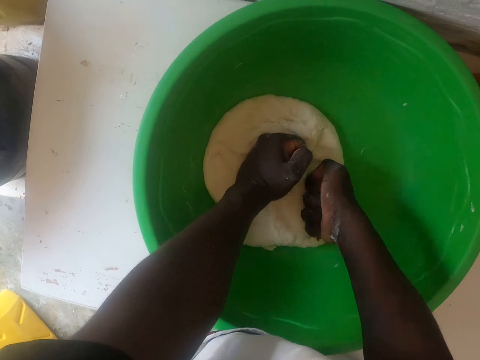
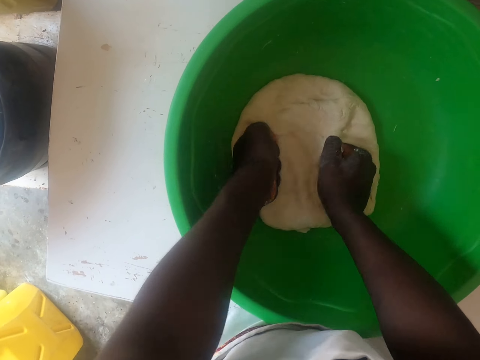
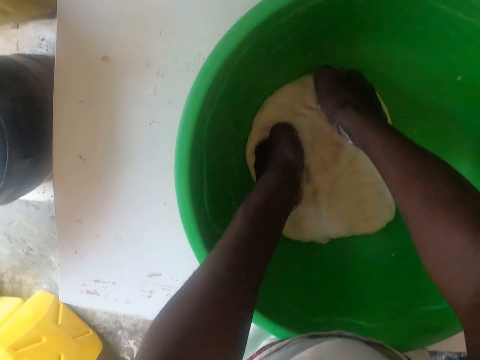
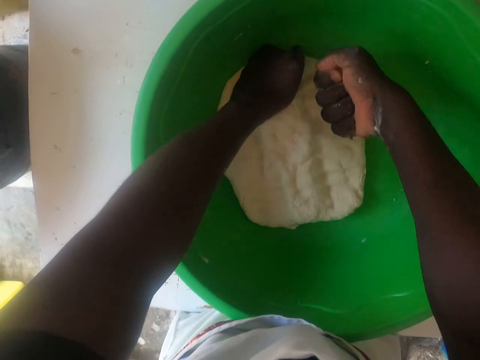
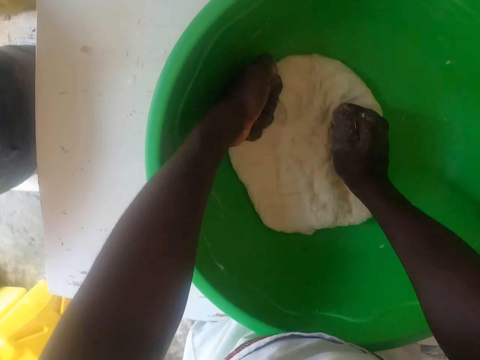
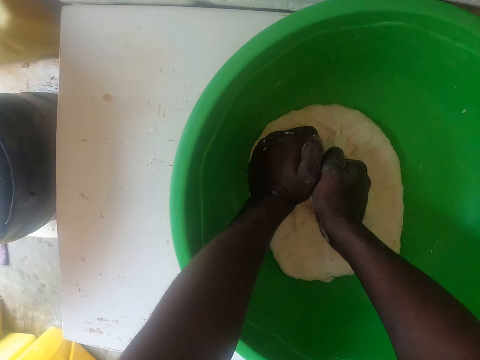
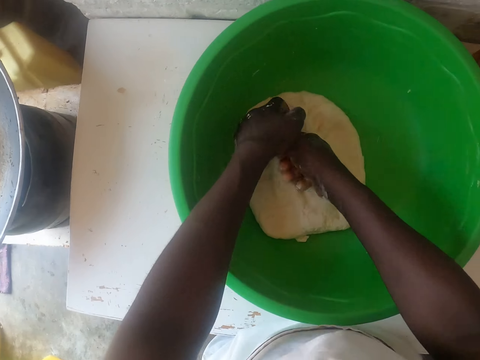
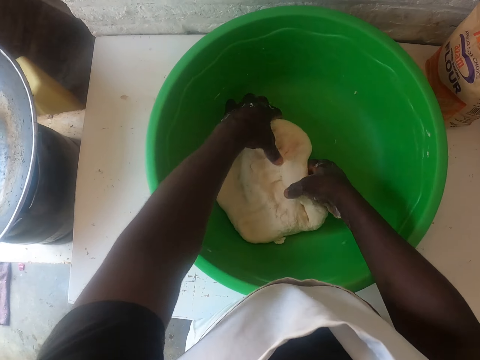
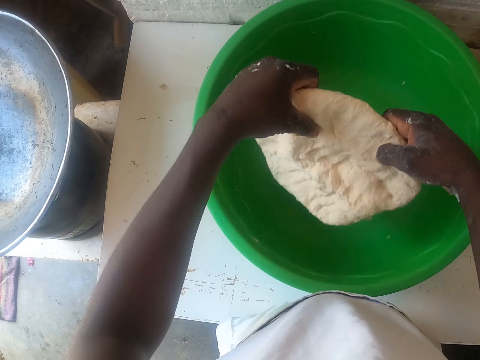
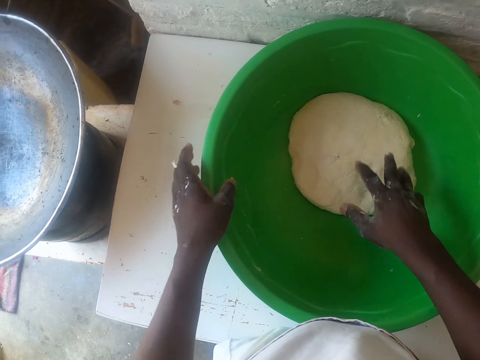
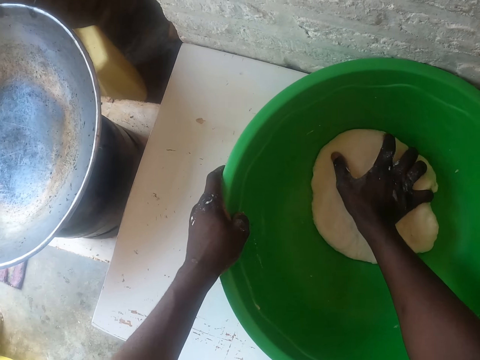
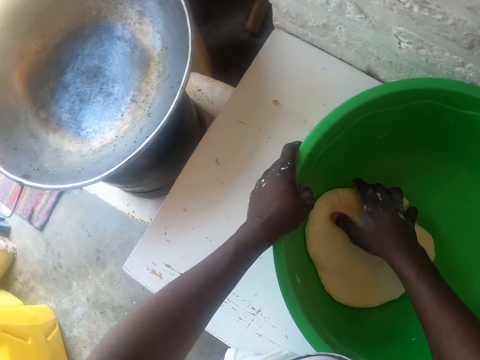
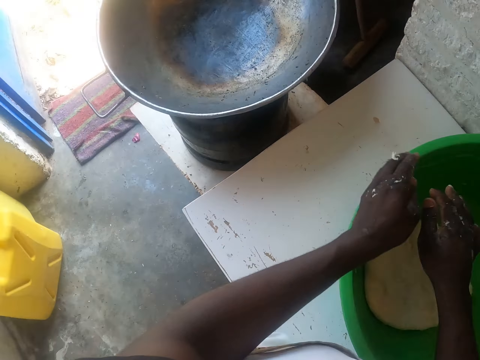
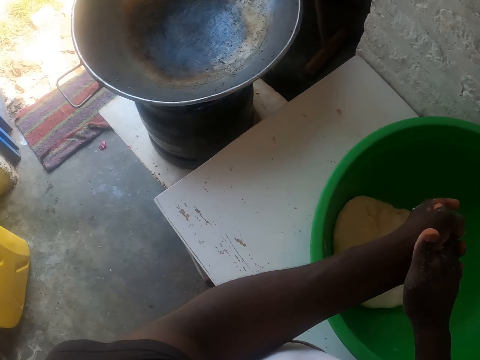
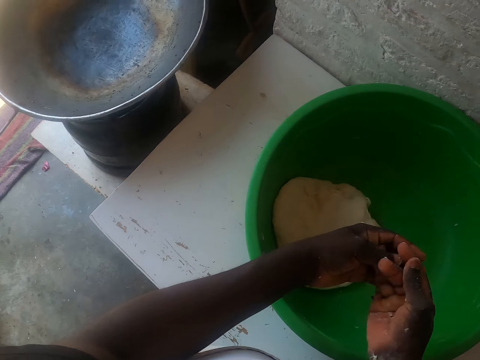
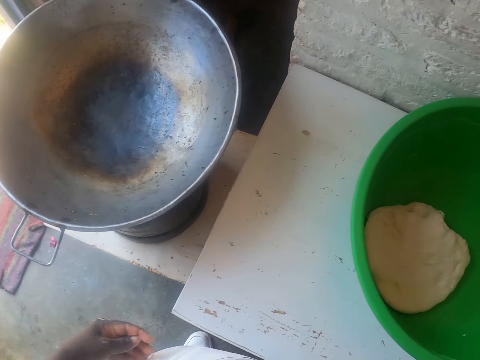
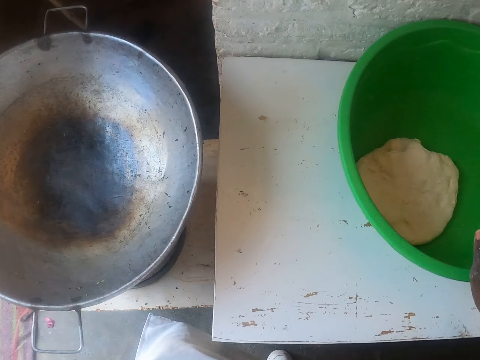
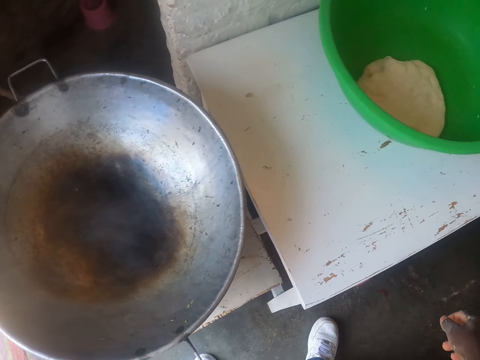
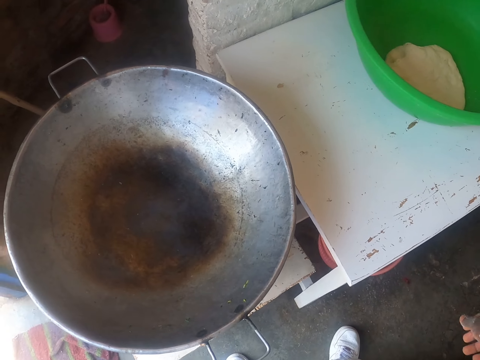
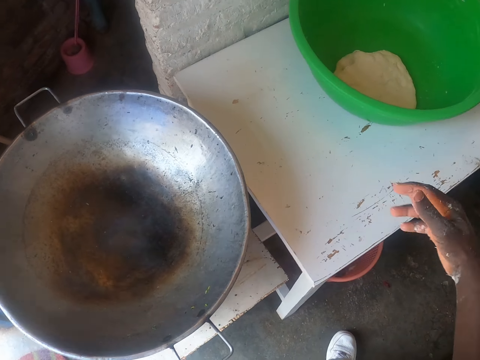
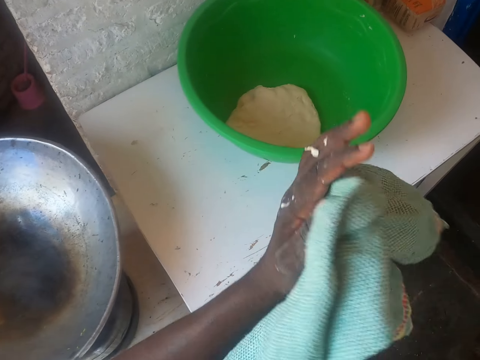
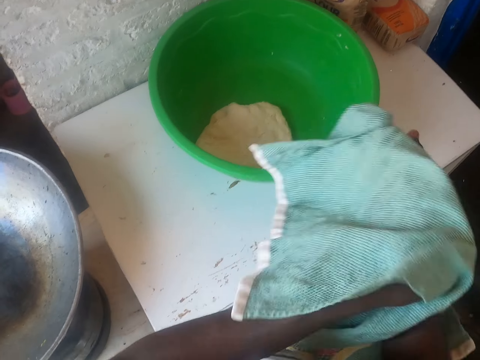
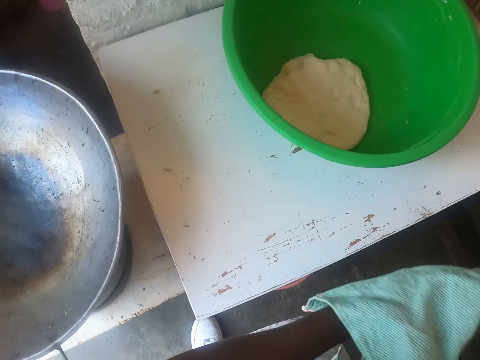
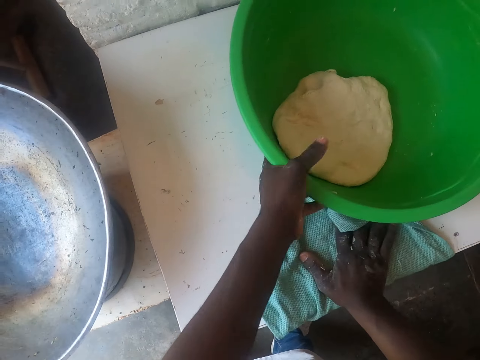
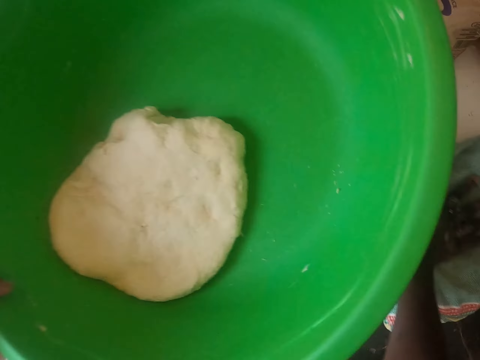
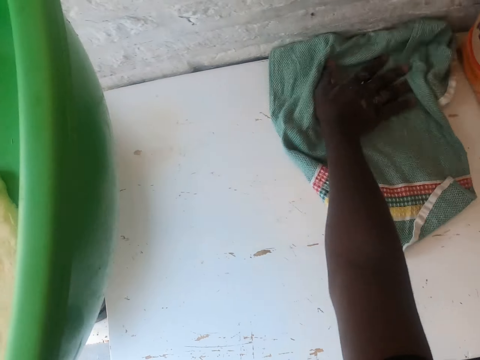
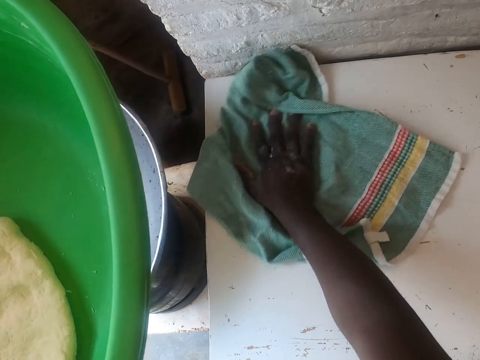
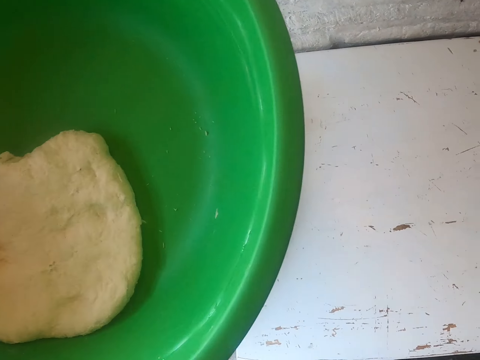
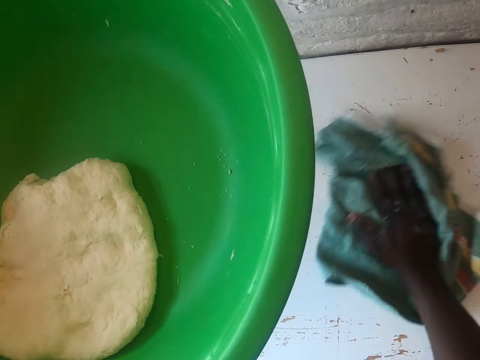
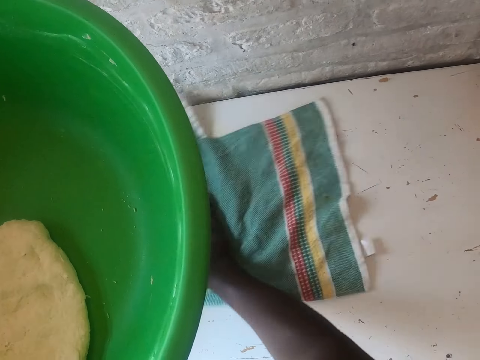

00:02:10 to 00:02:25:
The camera wearer turns the dough. They hold the basin with the left hand. They touch the dough. They remove dough on the hand. They look around. They wipe the hand with a kitchen towel. They lift the basin. They wipe the table with the kitchen towel.

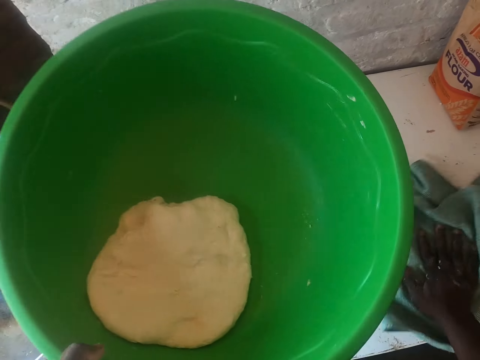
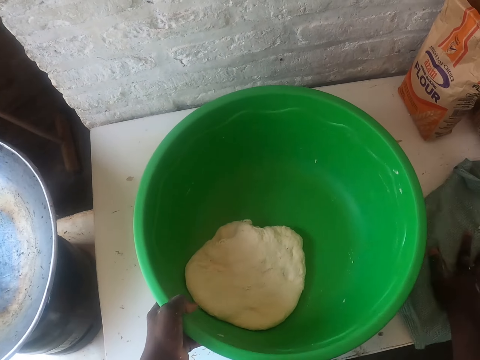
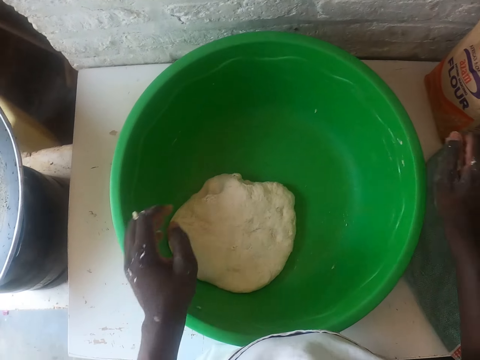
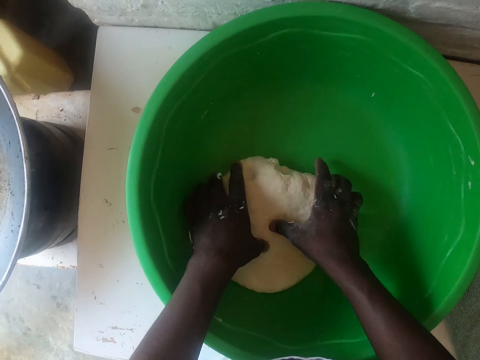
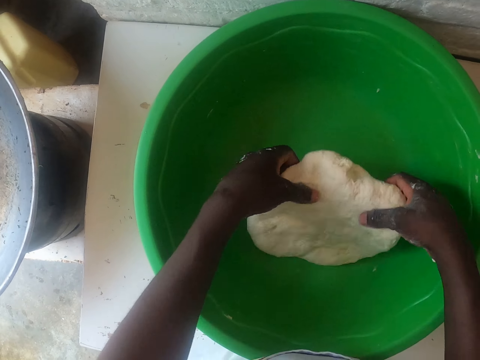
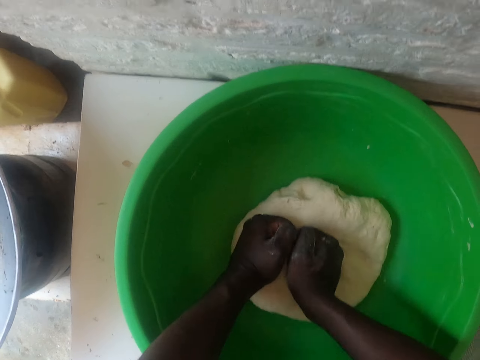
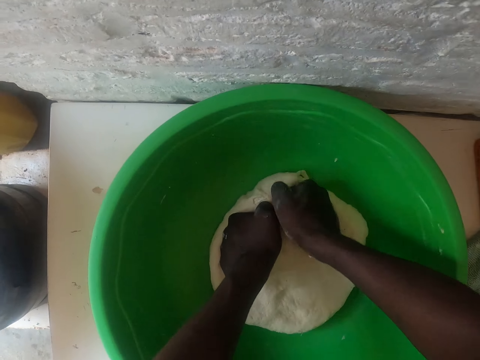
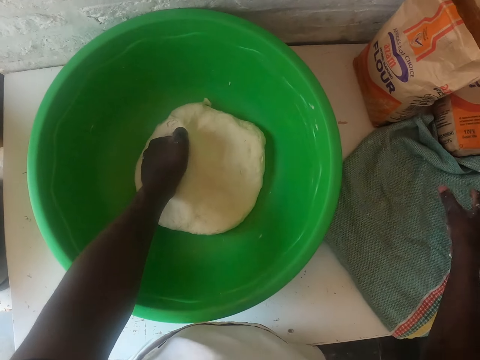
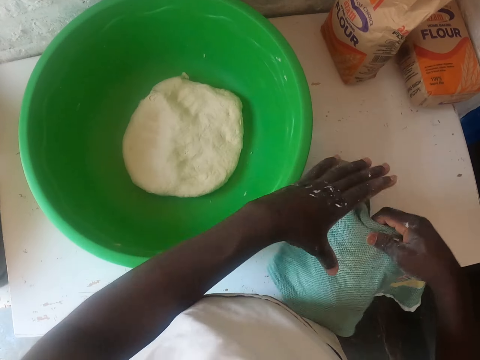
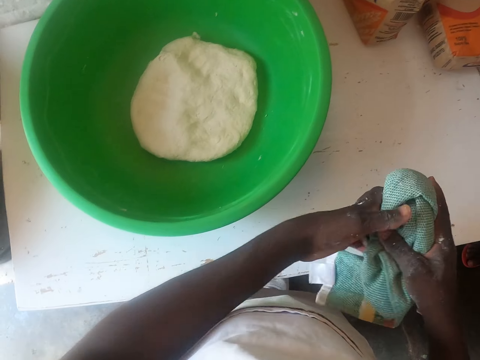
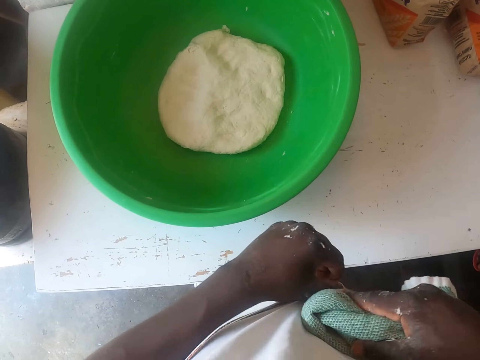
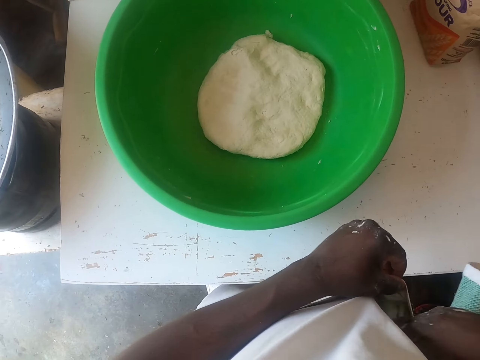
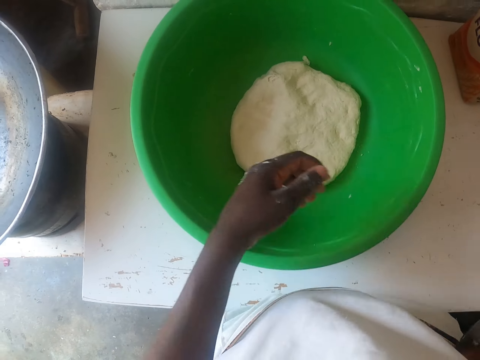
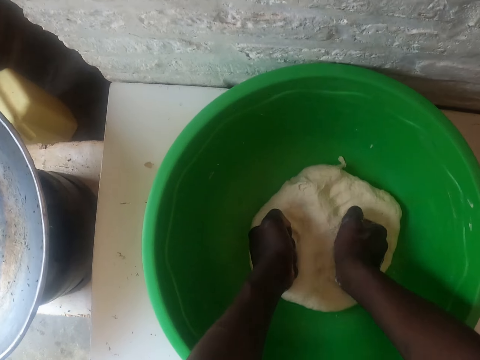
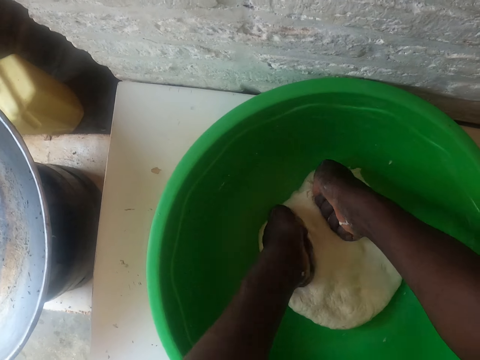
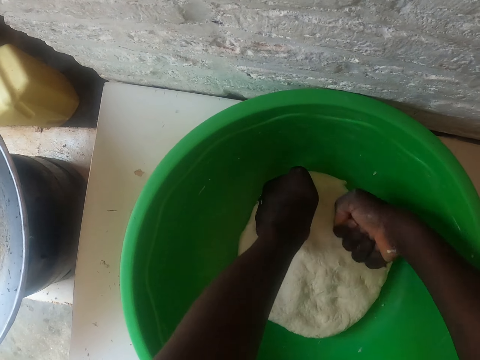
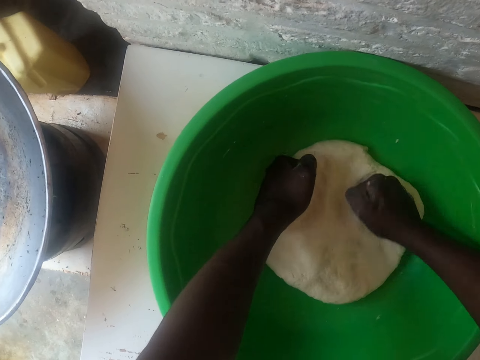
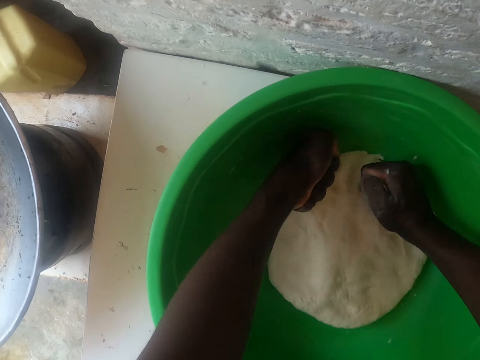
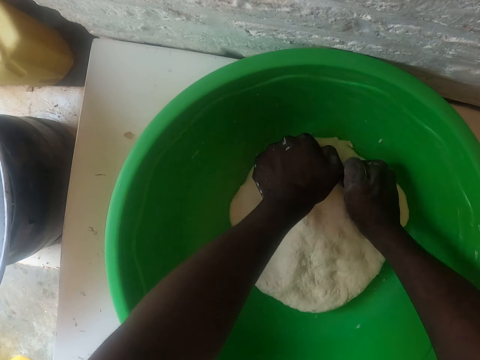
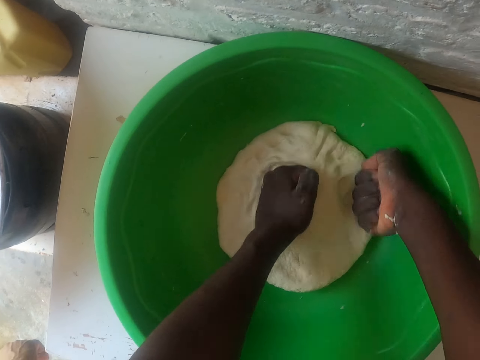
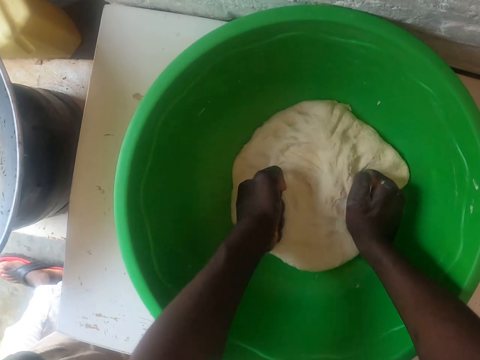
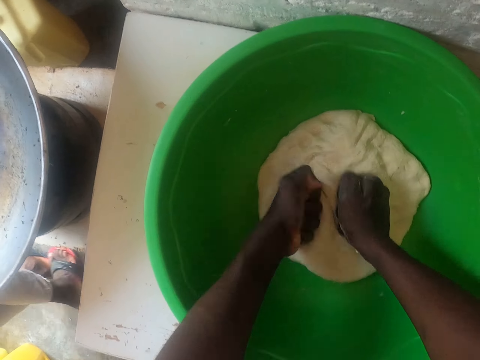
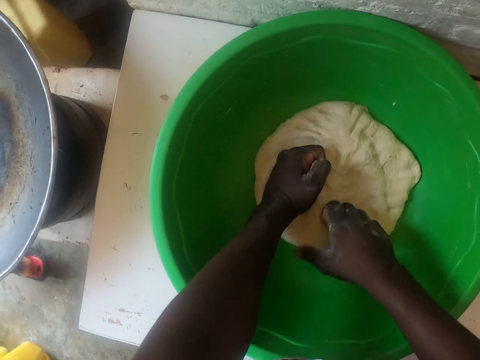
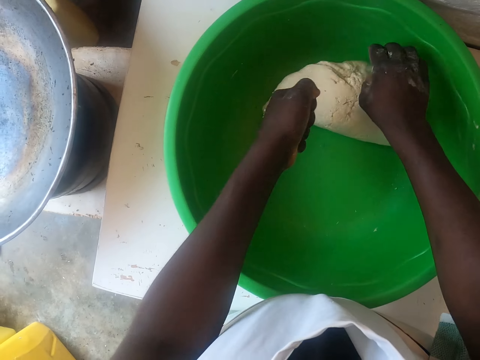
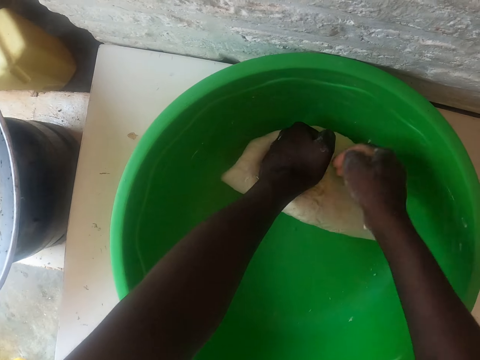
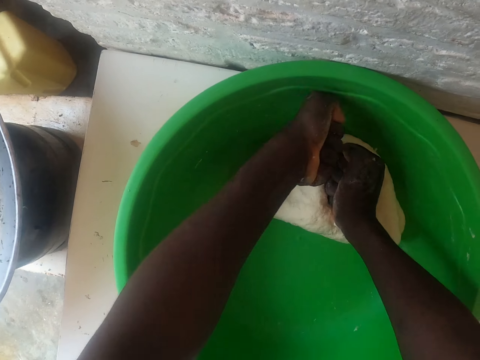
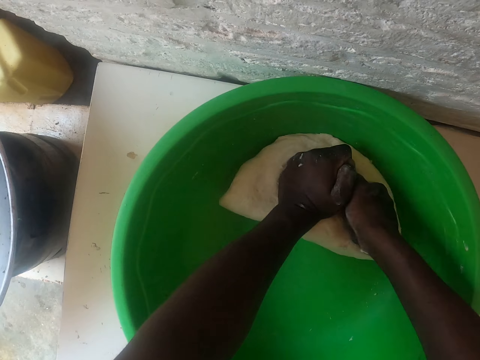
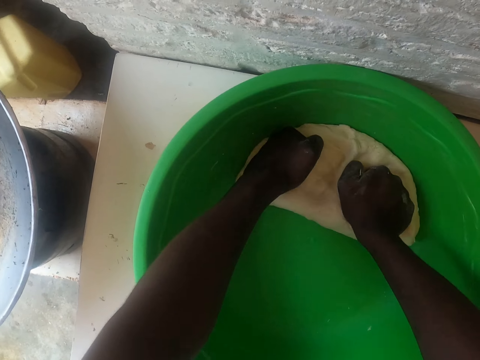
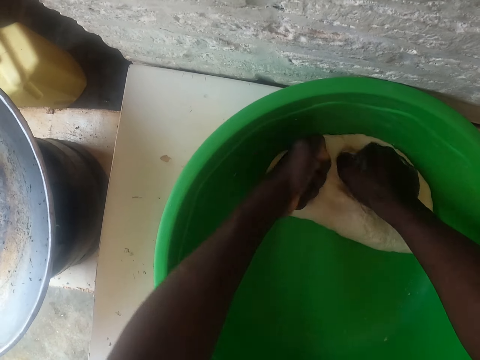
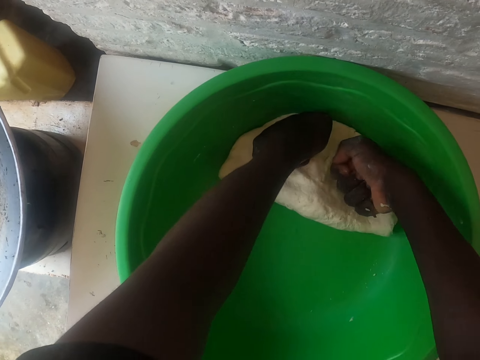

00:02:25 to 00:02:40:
The camera wearer puts the basin down. They put down the kitchen towel. They take the dough. They put the dough down. They knead the dough. They take the kitchen towel. They fold the kitchen towel. They put the kitchen towel in the pocket. They knead the dough. They fold the dough. They knead the dough.
